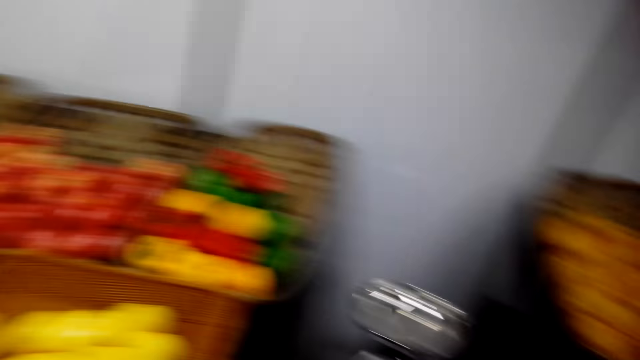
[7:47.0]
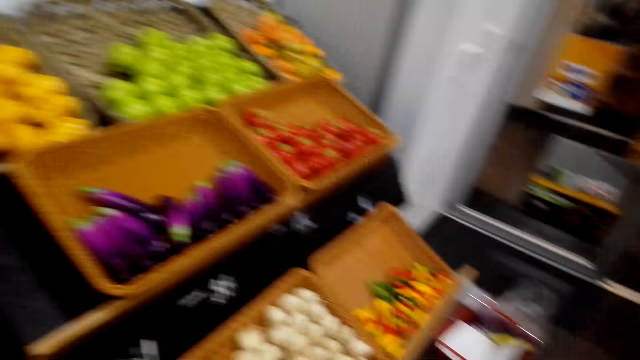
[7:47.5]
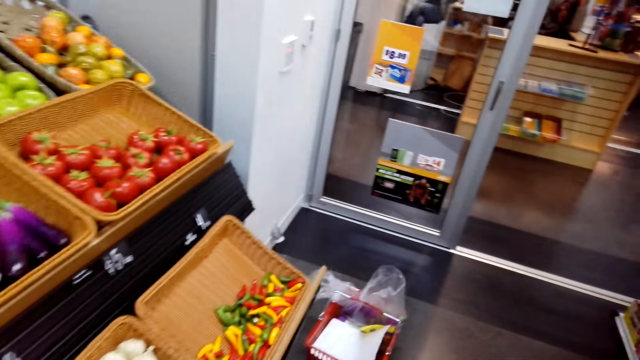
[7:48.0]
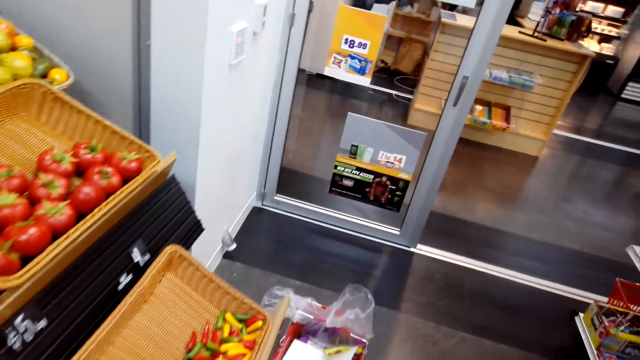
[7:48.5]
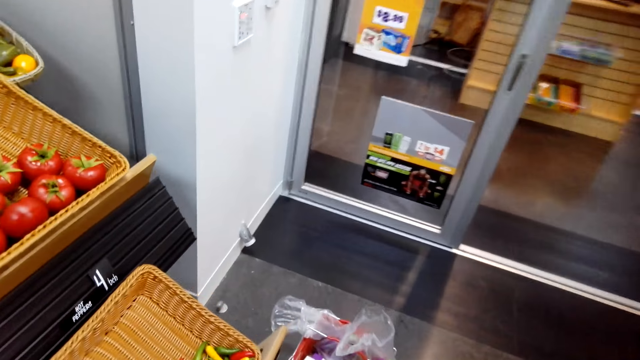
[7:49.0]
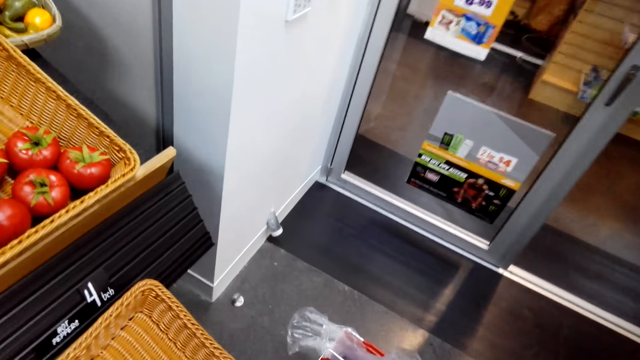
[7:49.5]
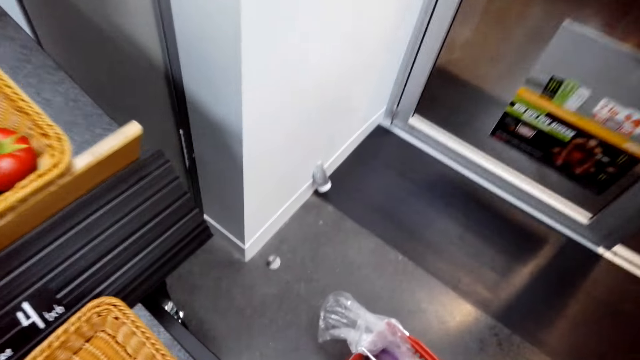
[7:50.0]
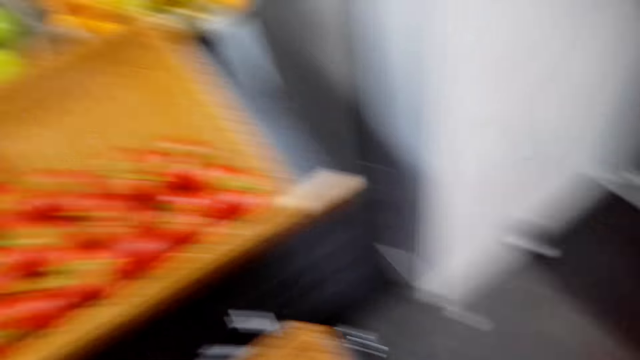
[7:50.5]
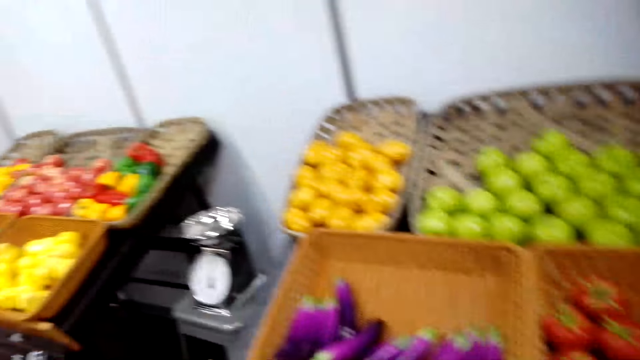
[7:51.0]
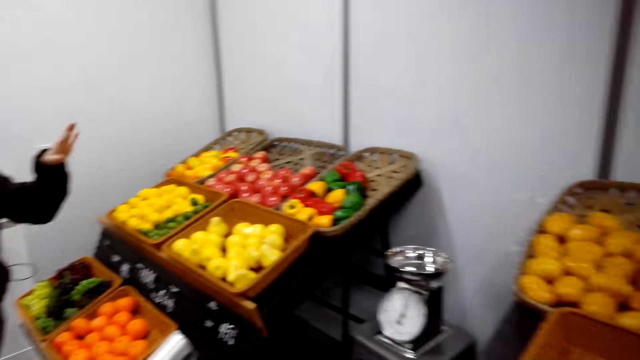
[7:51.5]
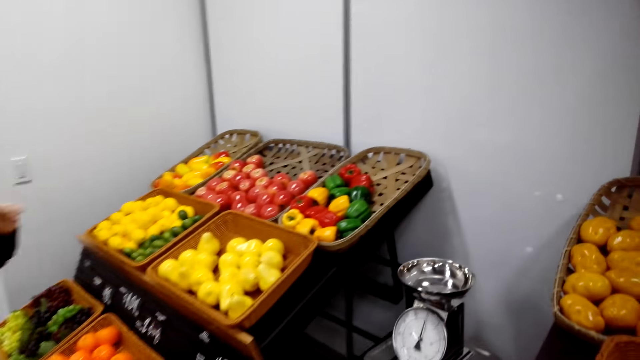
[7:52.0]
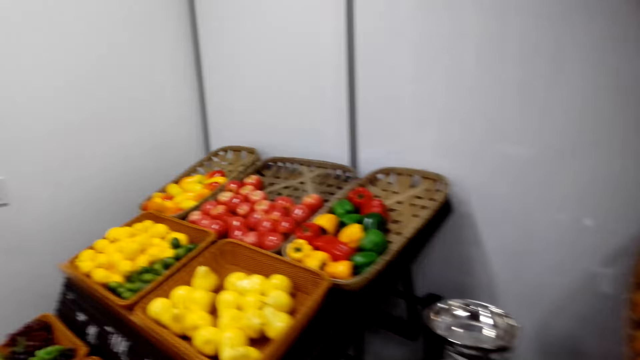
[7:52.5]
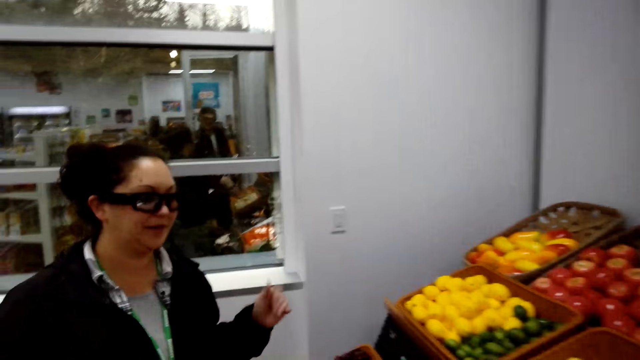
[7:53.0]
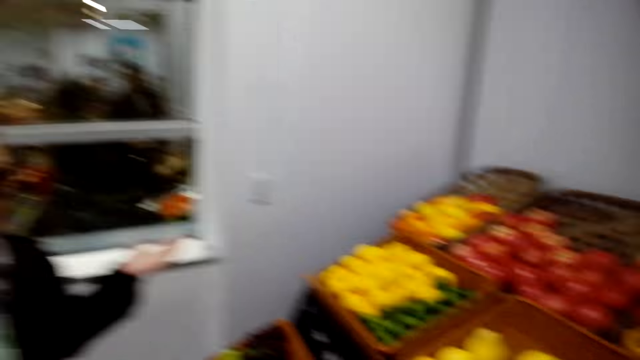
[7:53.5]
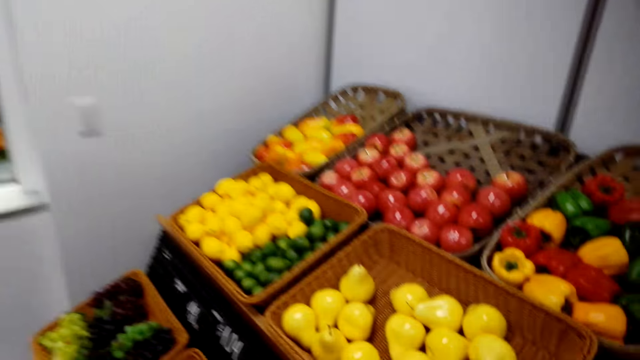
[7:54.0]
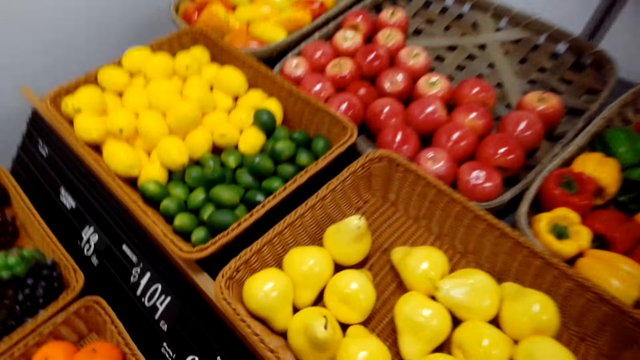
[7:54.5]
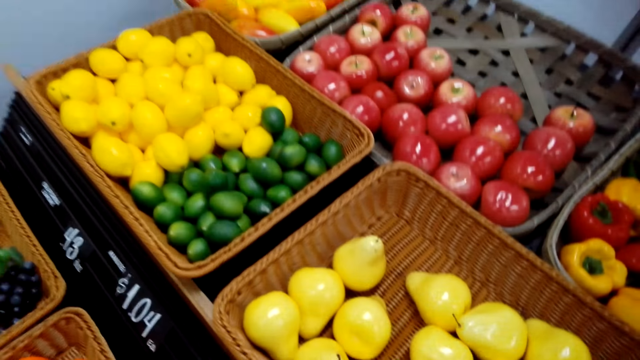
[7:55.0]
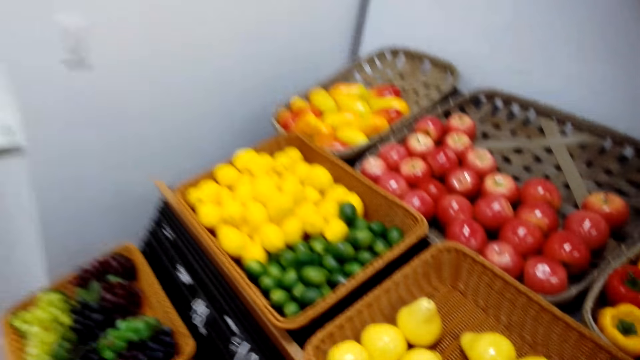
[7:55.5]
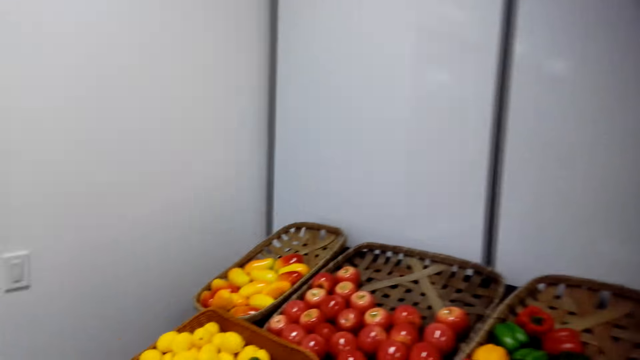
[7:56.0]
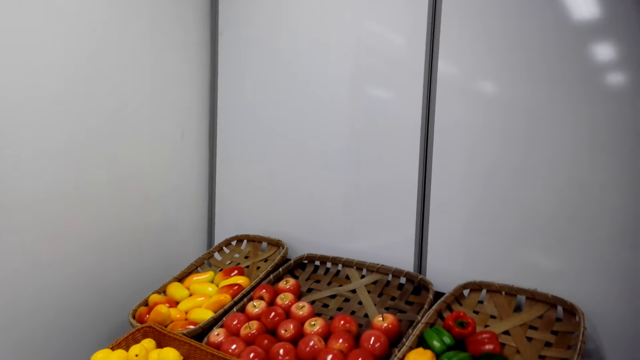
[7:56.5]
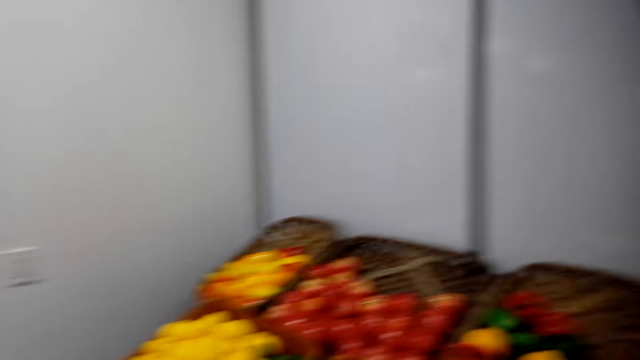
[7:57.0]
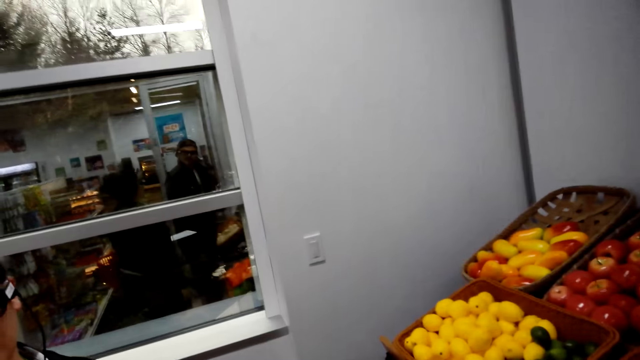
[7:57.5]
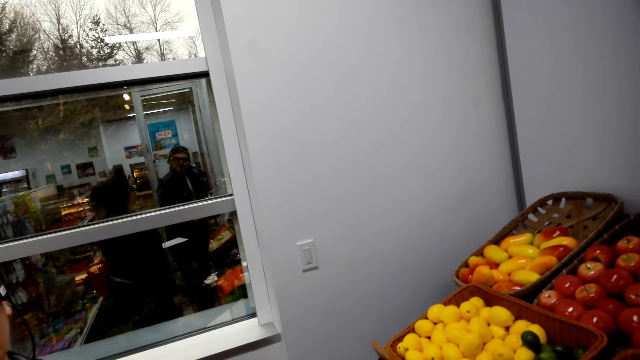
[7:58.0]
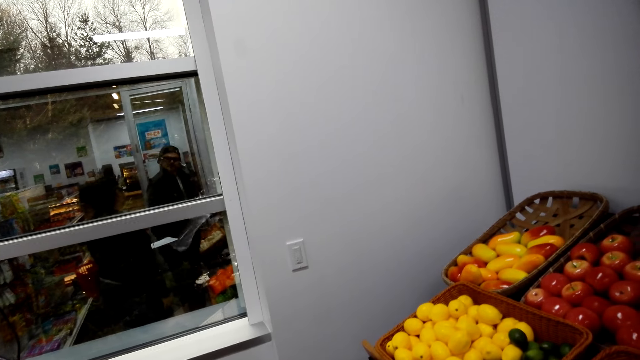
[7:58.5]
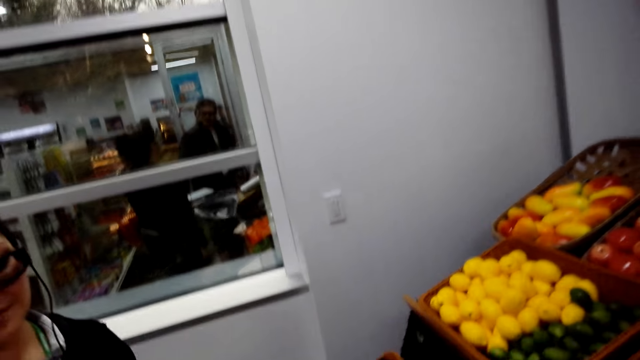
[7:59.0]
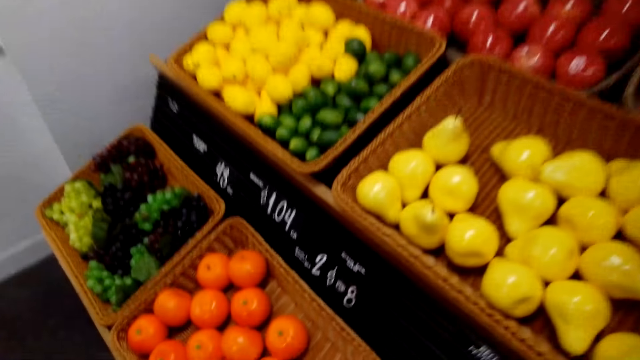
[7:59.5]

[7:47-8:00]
The camera wearer walks around. A woman swings a hand. The camera wearer picks the fruits. They look around.

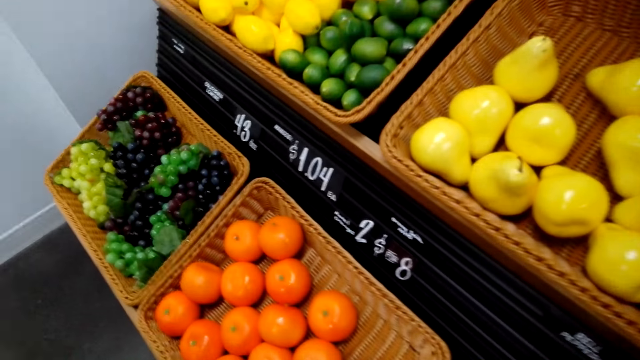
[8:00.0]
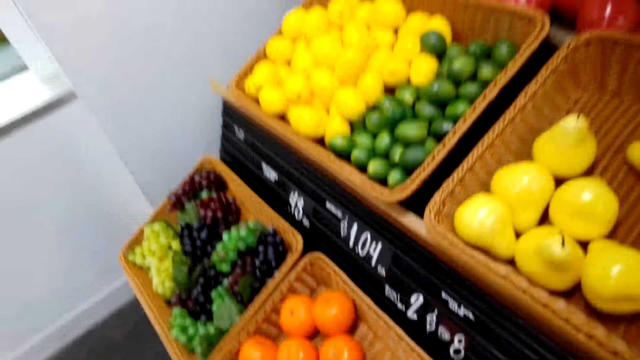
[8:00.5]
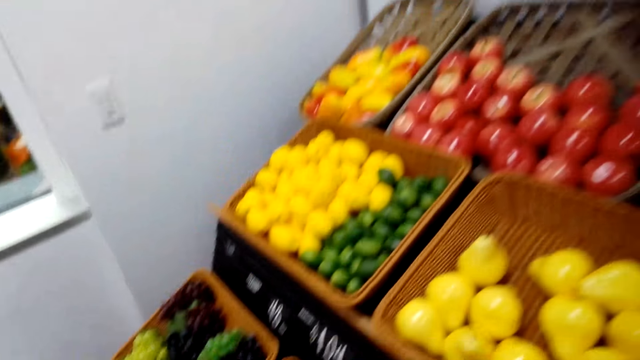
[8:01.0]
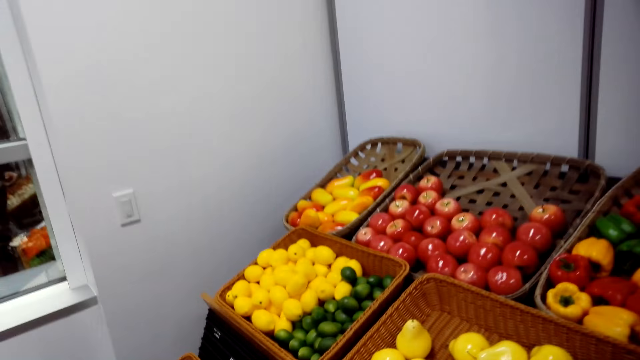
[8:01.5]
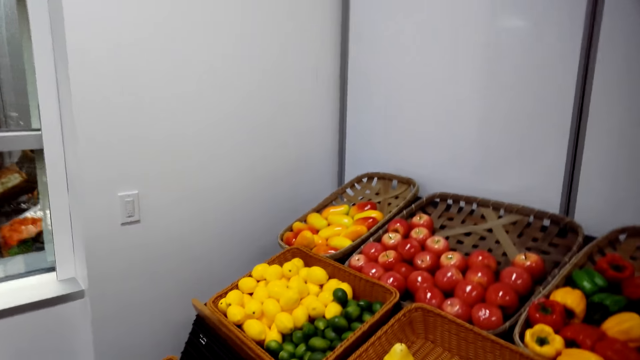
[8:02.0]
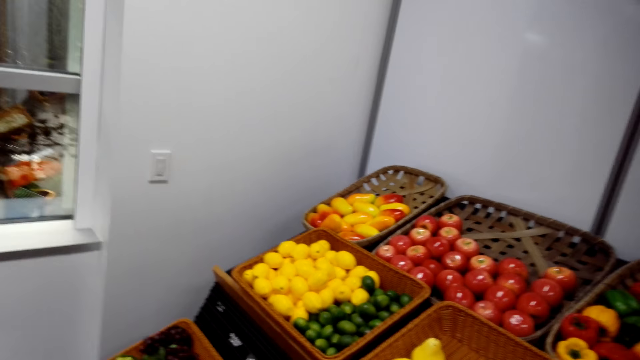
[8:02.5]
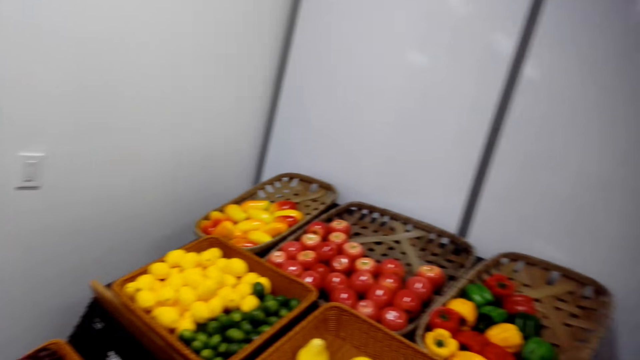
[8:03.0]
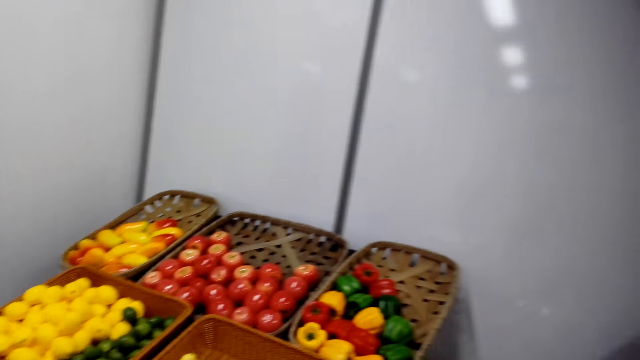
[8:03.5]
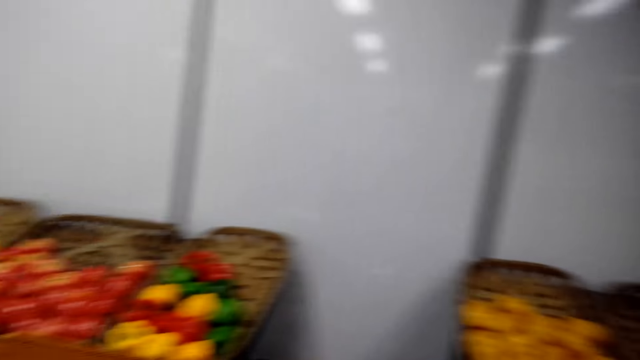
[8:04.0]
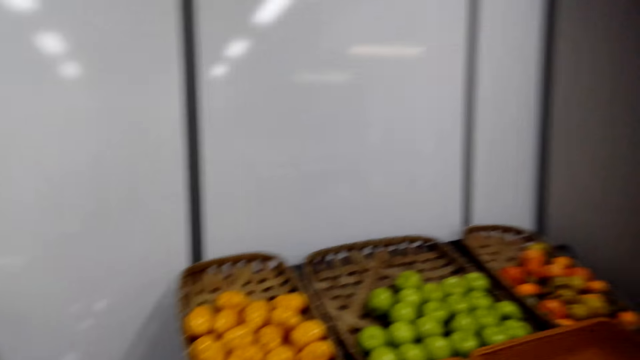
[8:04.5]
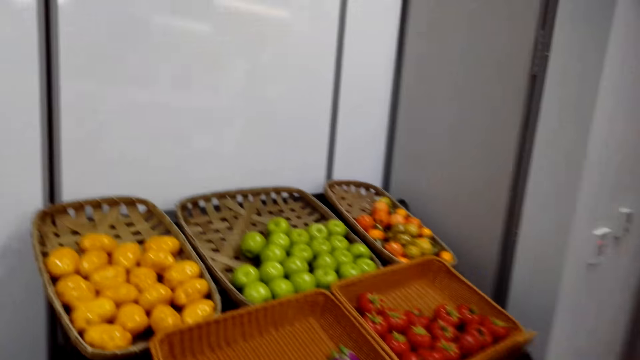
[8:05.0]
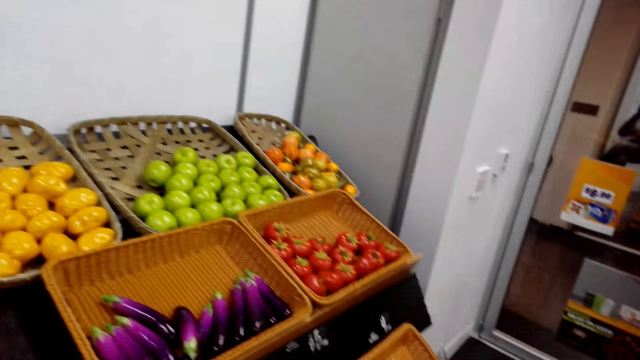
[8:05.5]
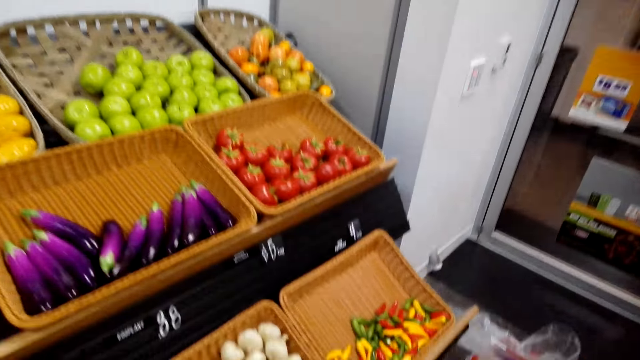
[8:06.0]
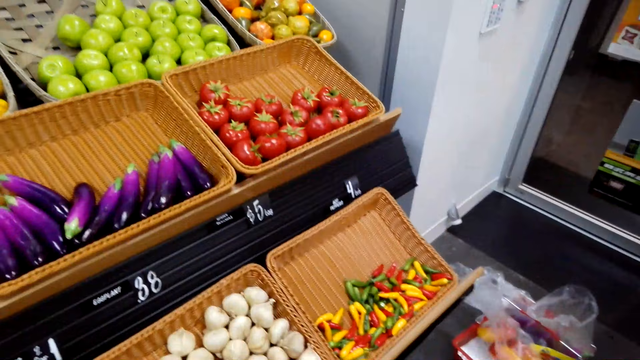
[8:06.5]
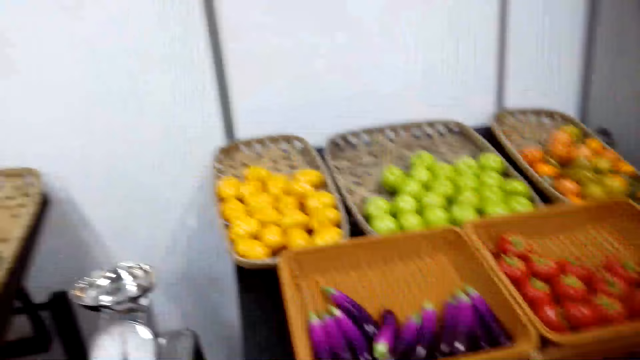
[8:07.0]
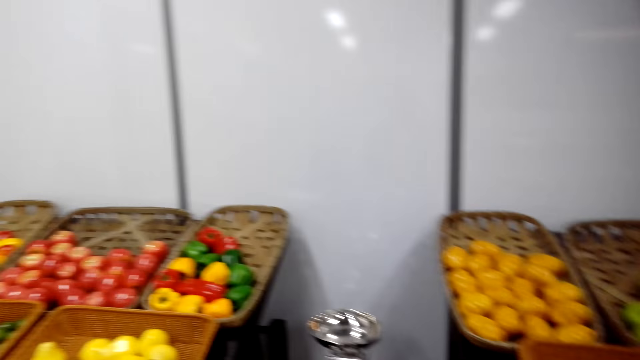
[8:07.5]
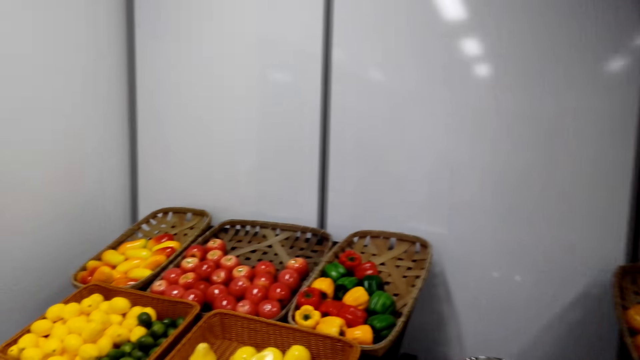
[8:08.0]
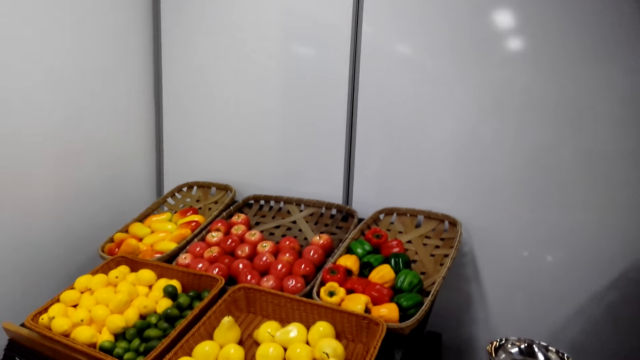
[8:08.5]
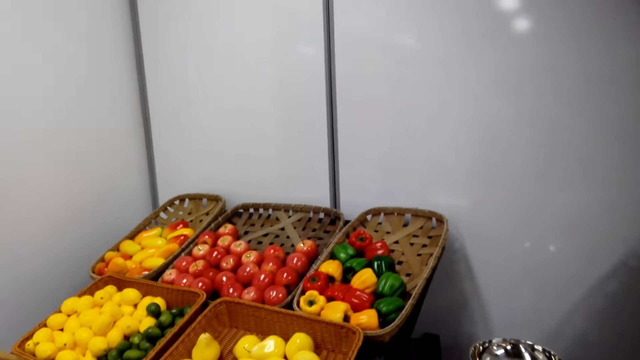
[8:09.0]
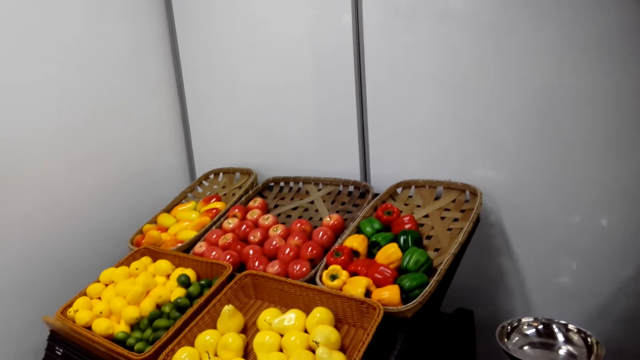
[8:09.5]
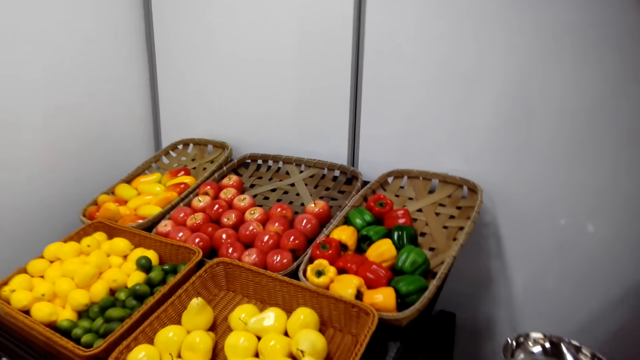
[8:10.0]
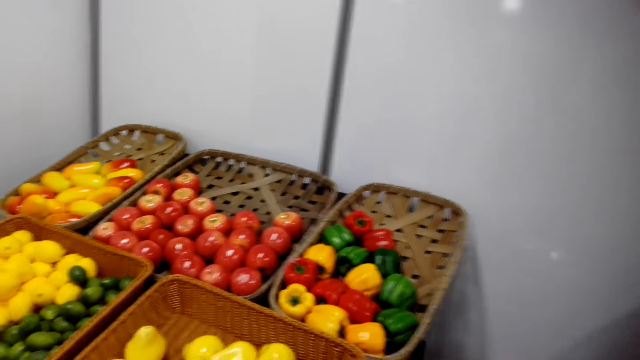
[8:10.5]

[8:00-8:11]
The camera wearer walks around. They stare around.
